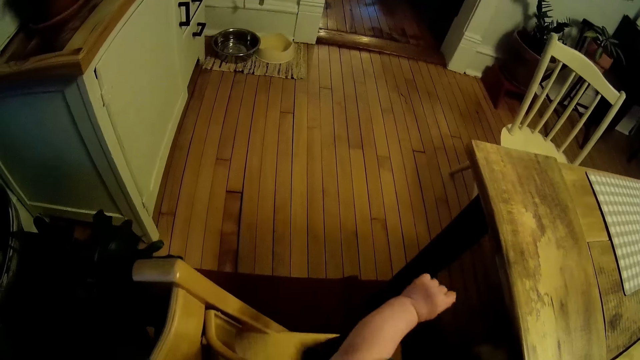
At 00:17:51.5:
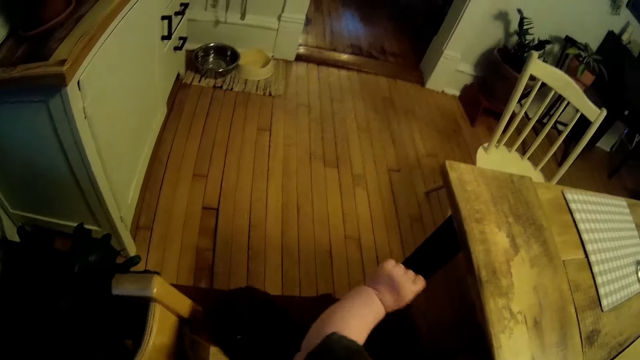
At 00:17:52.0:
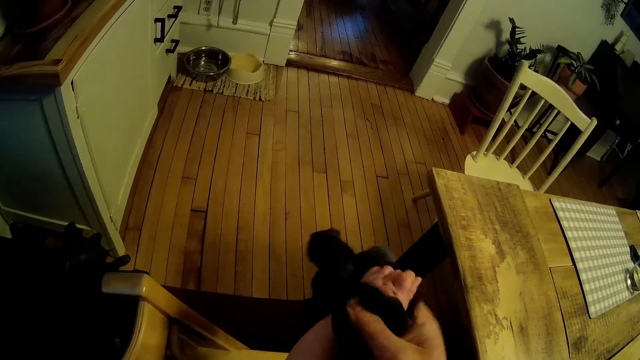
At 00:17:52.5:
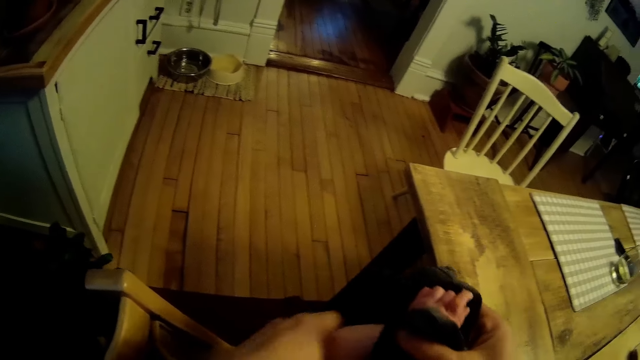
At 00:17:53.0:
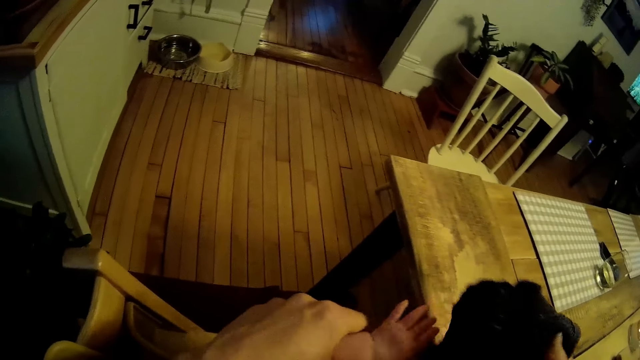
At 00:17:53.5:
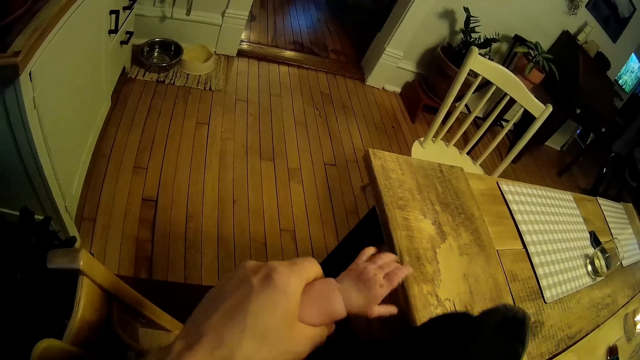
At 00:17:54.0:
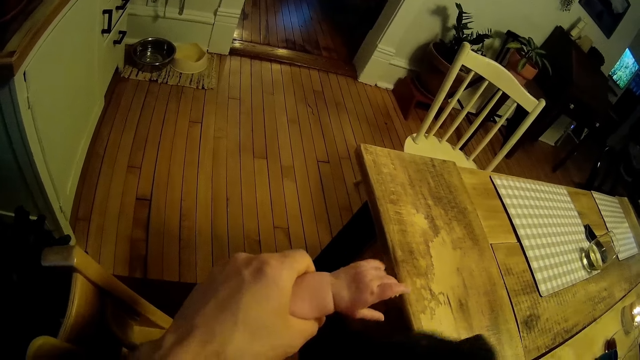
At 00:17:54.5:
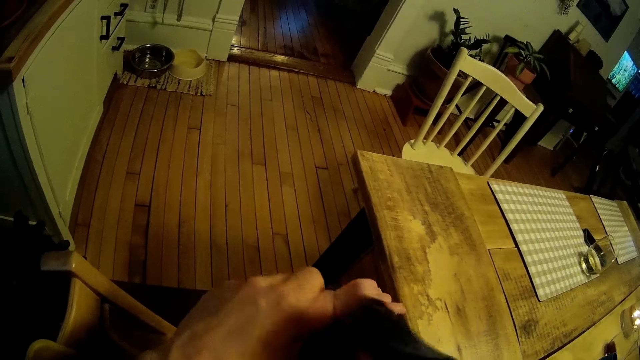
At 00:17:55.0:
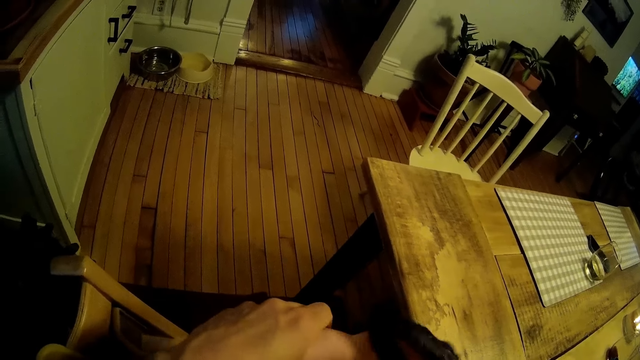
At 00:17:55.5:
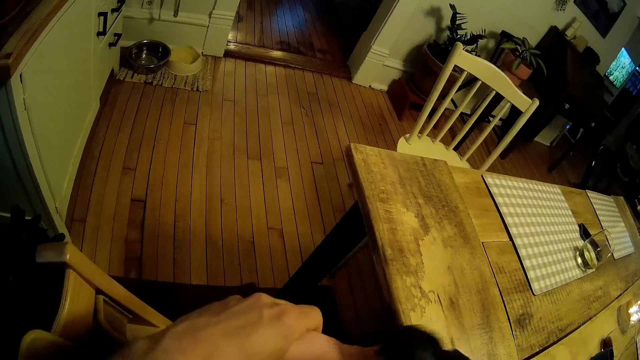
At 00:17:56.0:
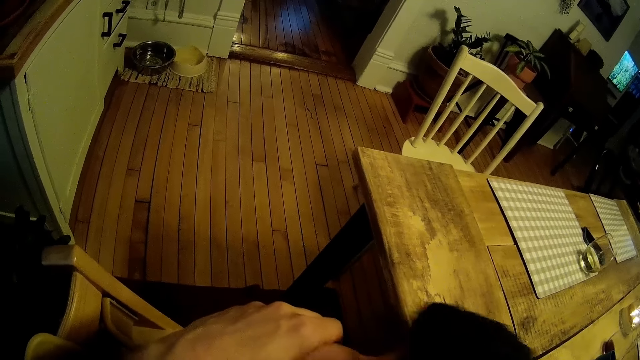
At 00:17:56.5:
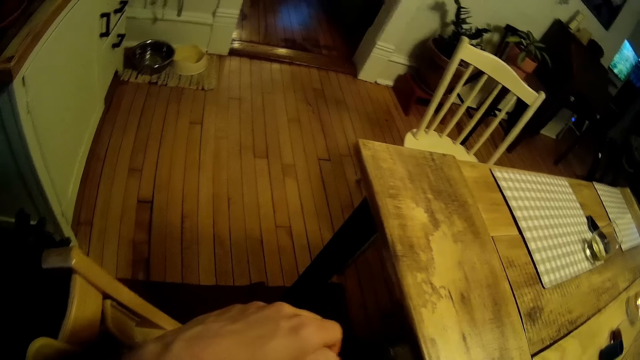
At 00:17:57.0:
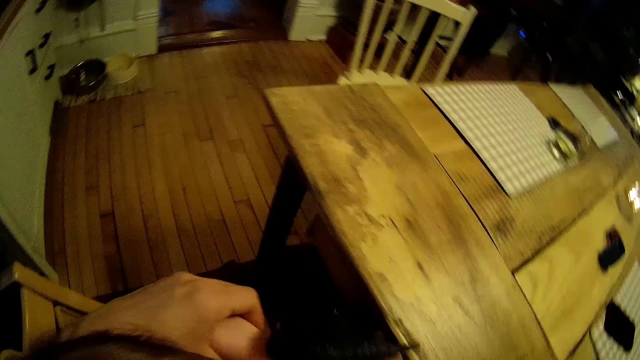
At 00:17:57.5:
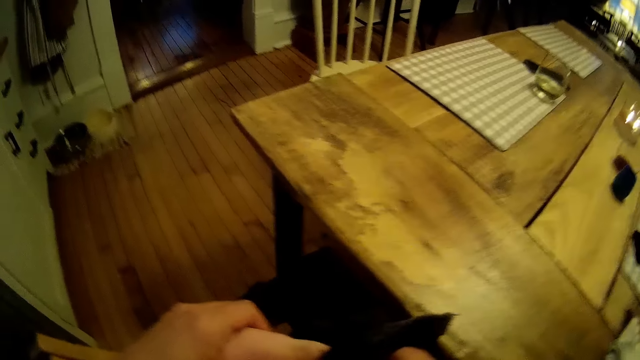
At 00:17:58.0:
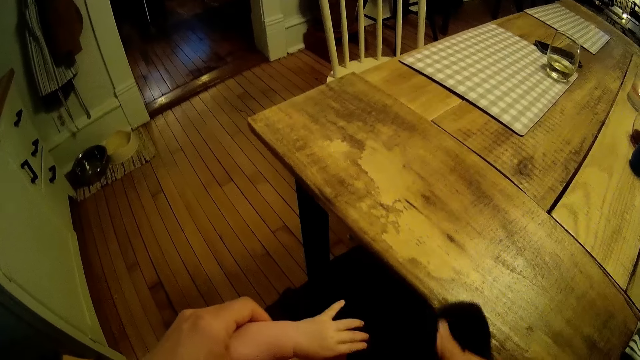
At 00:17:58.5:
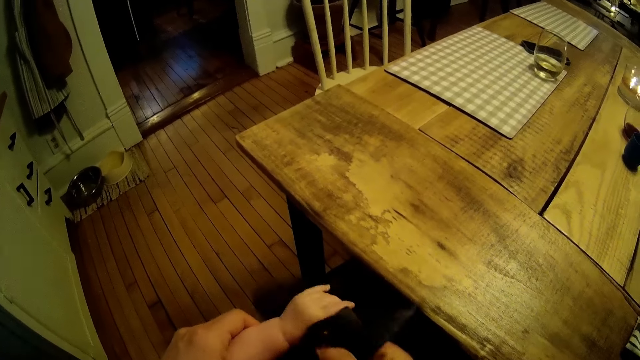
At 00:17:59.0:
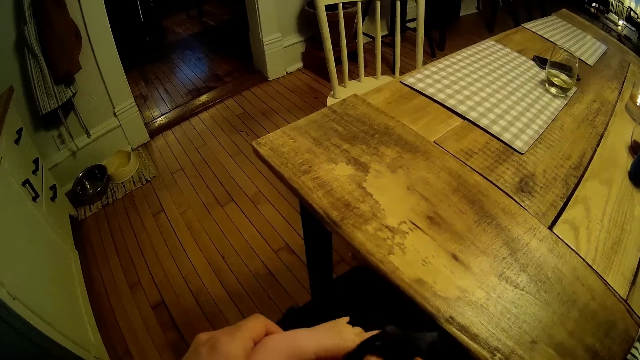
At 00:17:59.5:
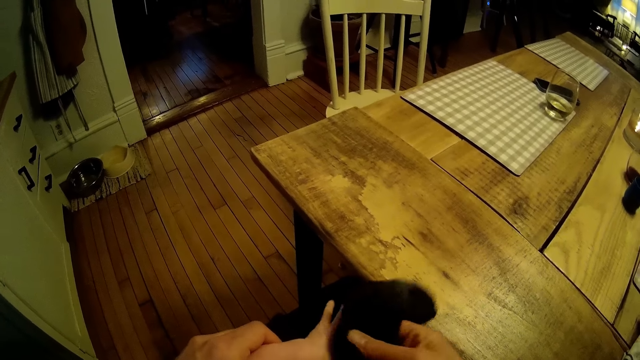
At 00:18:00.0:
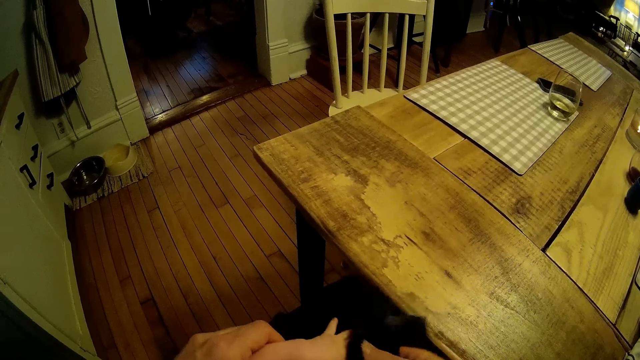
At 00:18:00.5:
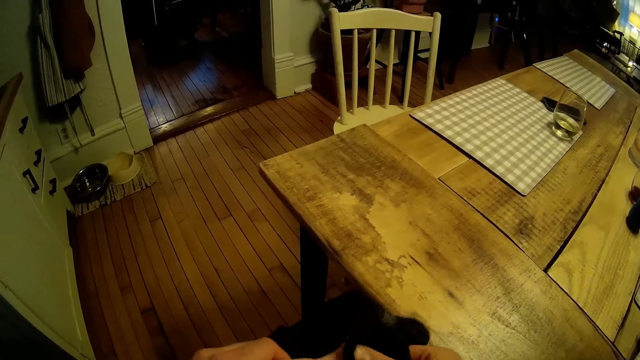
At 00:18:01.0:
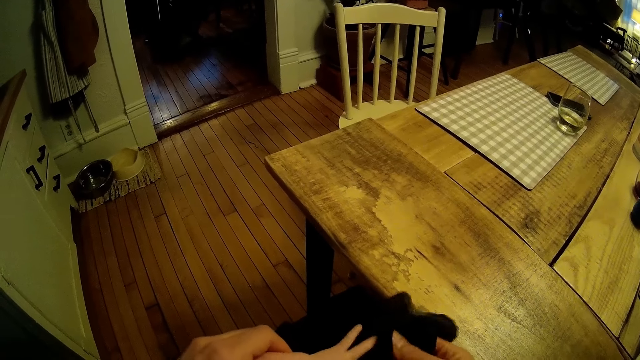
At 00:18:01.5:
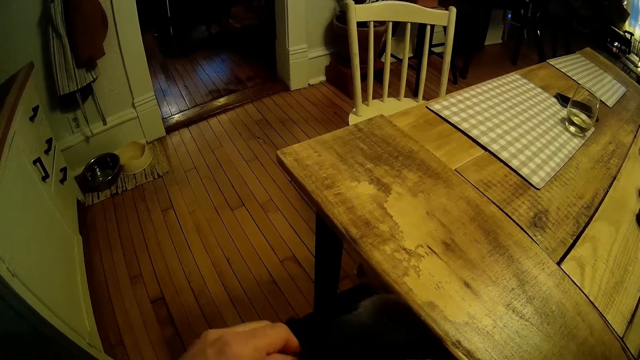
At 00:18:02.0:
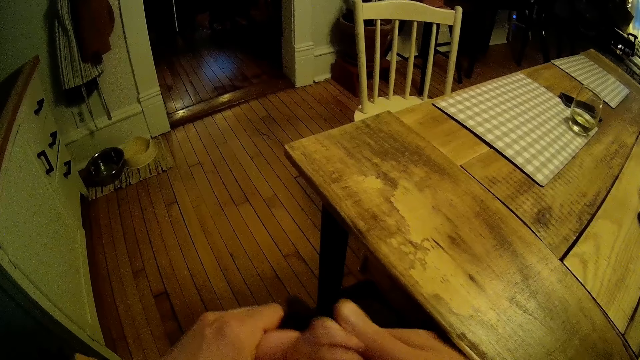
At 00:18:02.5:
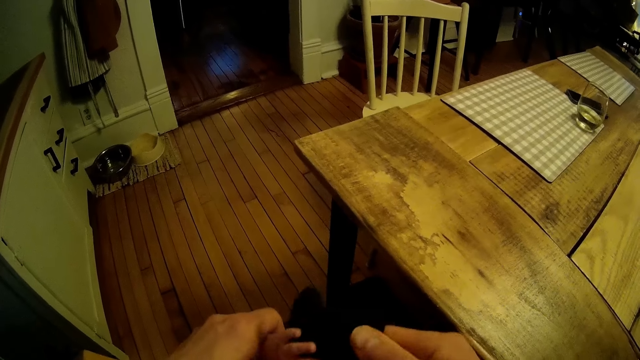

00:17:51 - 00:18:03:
The camera wearer takes off the baby's clothes.

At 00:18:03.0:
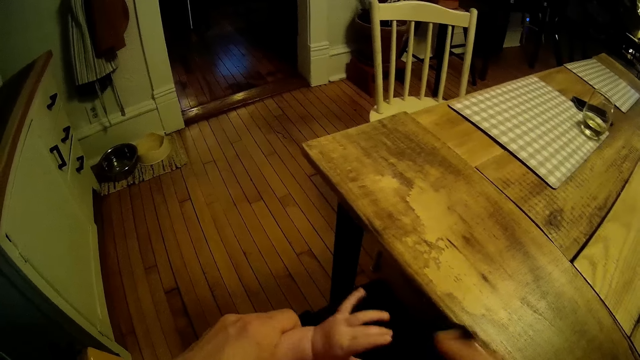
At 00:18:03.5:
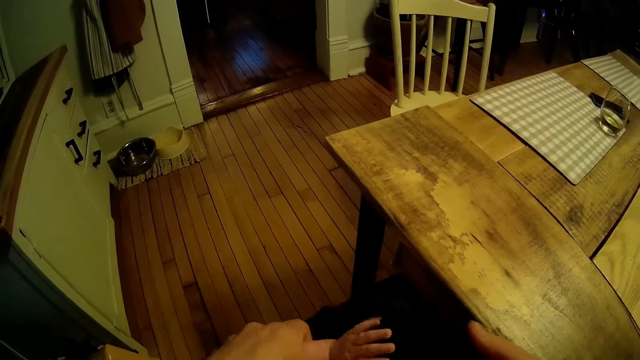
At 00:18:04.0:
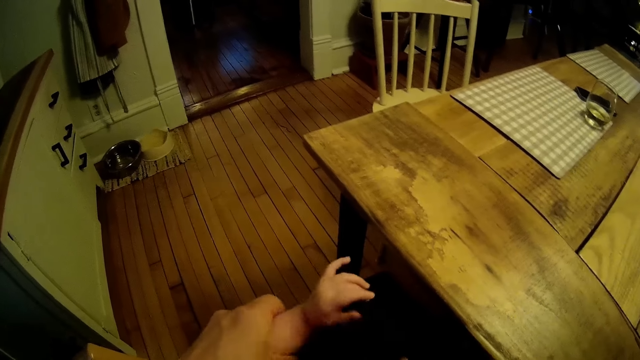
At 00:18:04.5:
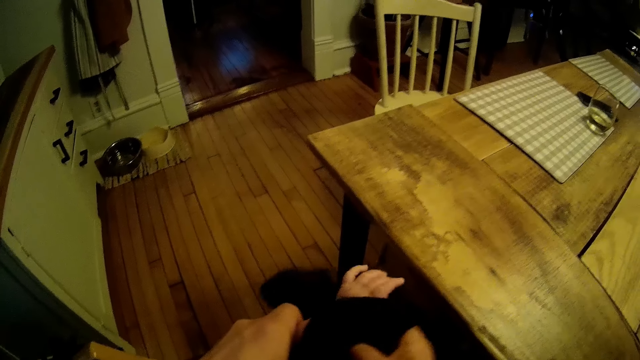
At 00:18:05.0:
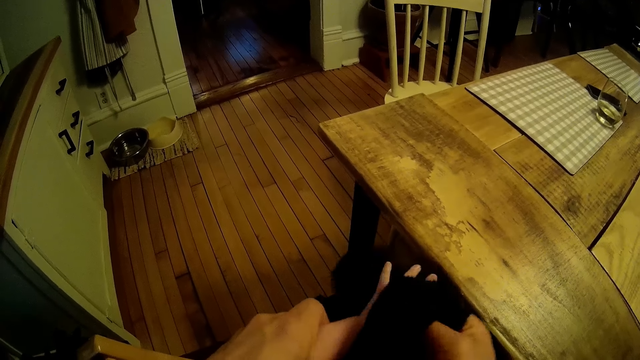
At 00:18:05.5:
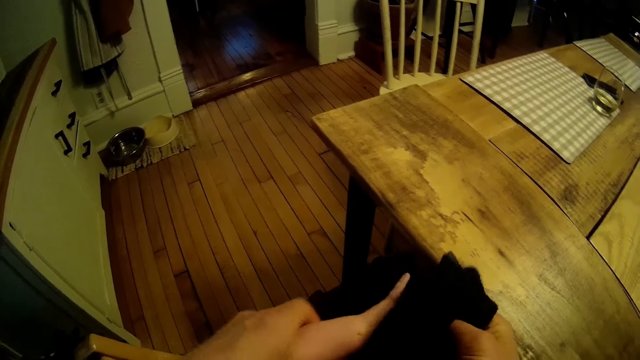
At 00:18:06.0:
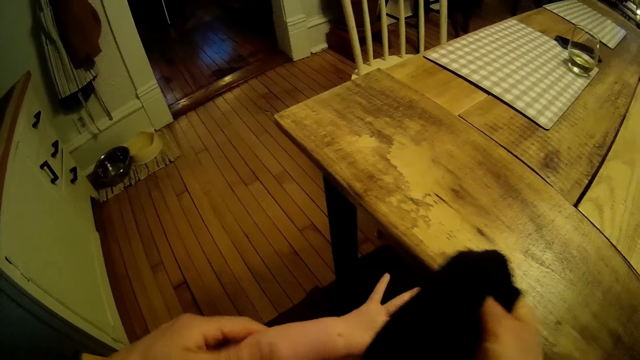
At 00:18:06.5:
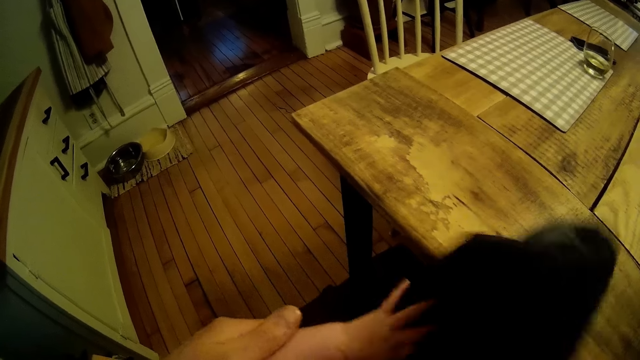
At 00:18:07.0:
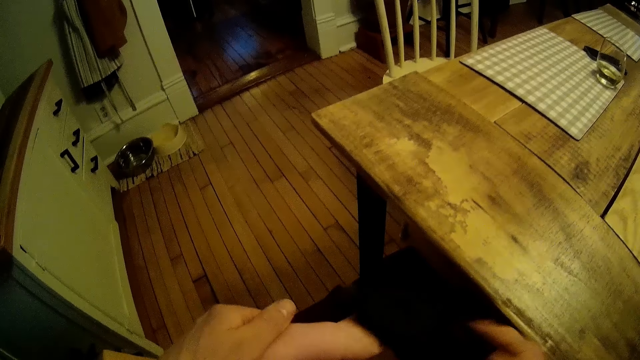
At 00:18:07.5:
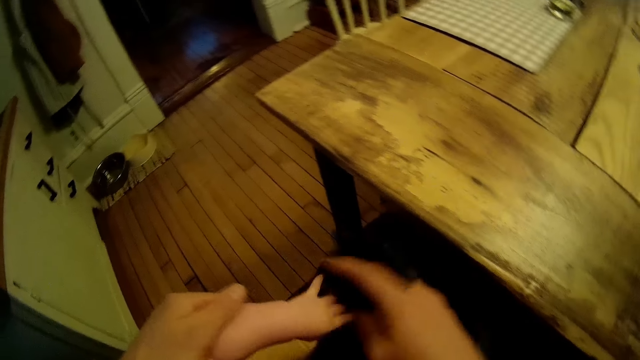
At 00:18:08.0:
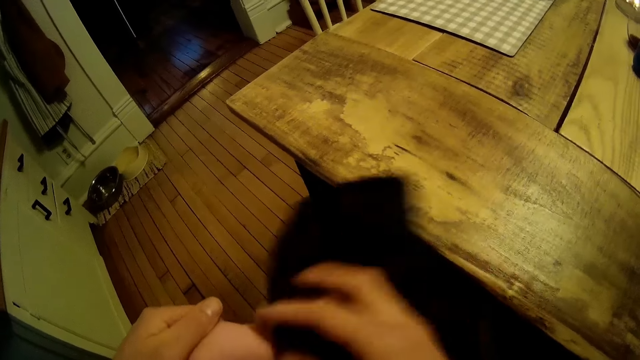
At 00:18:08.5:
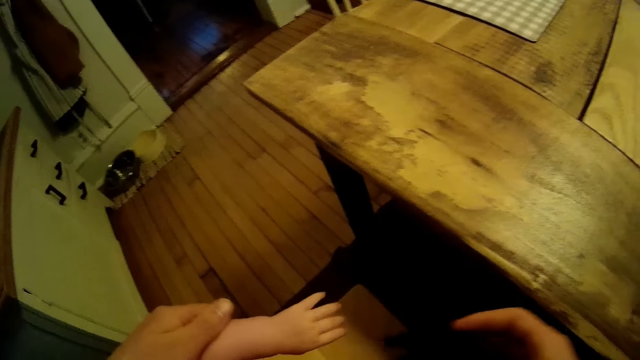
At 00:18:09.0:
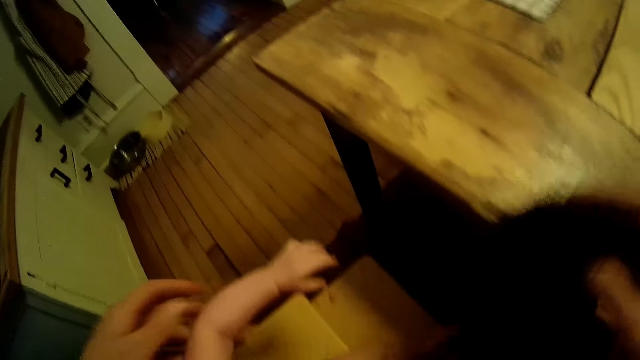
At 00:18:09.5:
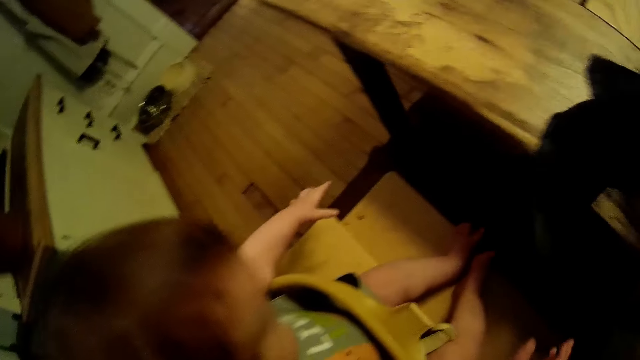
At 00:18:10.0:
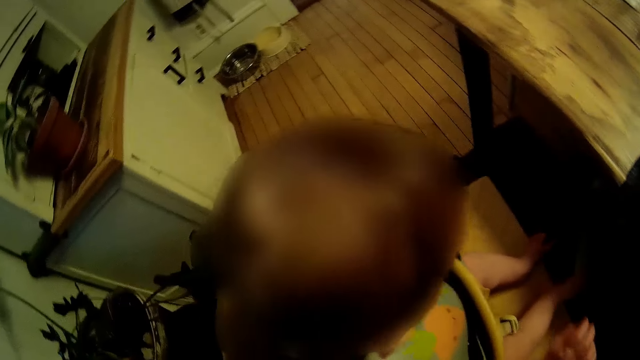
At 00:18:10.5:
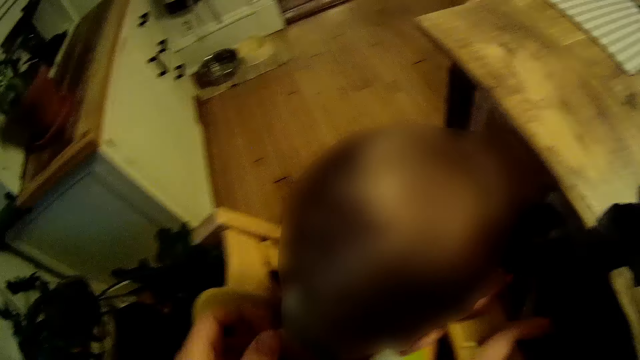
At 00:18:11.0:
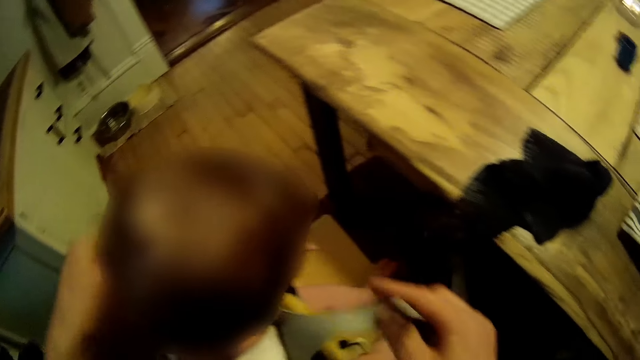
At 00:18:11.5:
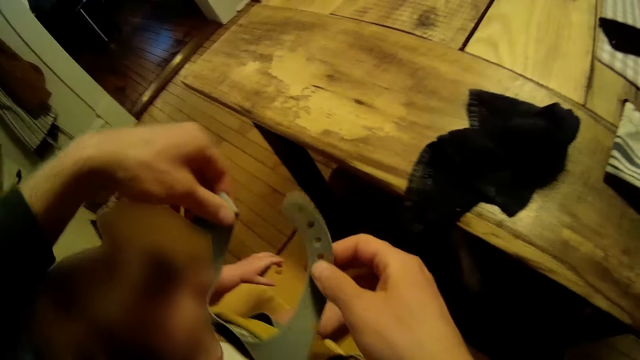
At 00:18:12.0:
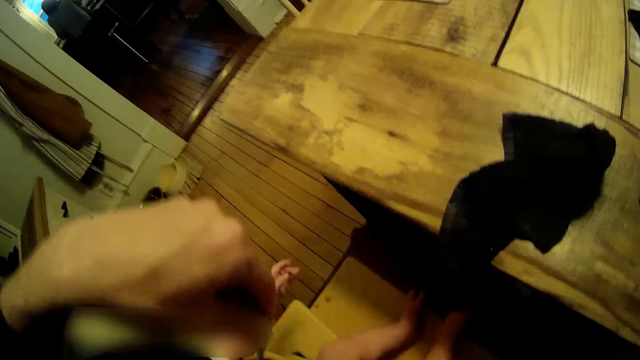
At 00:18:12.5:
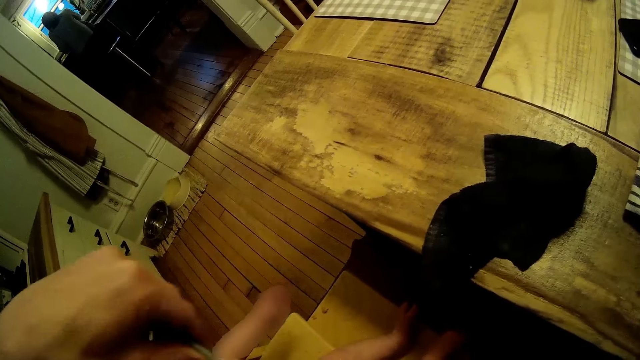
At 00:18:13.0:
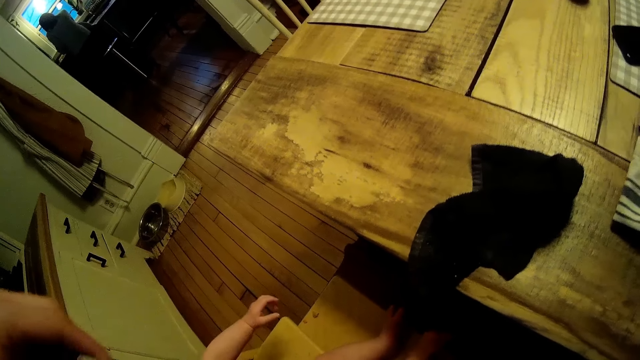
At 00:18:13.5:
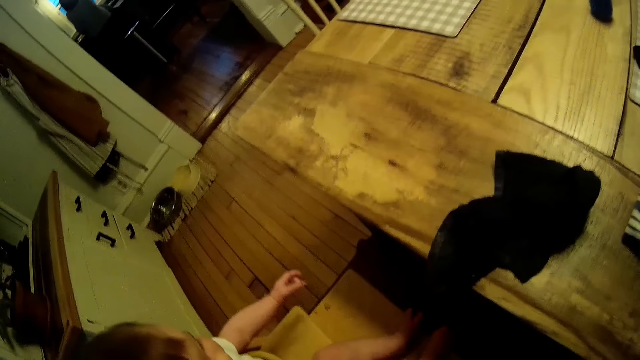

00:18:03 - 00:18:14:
The camera wearer wipes the baby's hand with a cloth. He drops the cloth on the table with his right hand. He hooks the baby safety vest properly.
